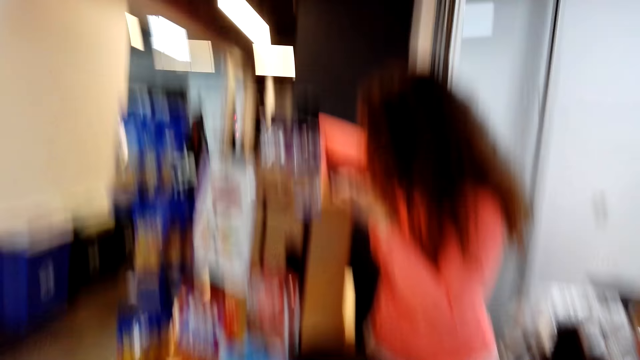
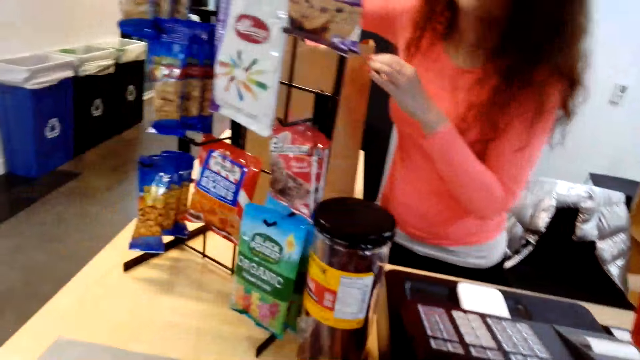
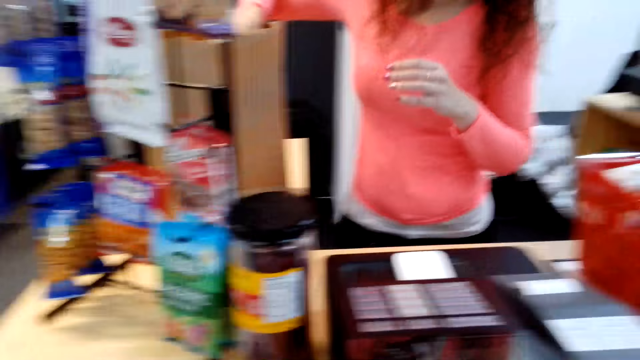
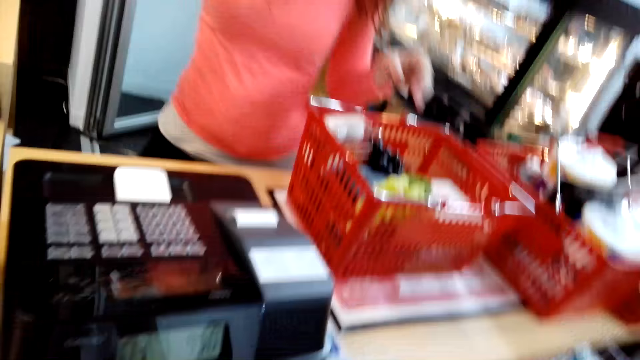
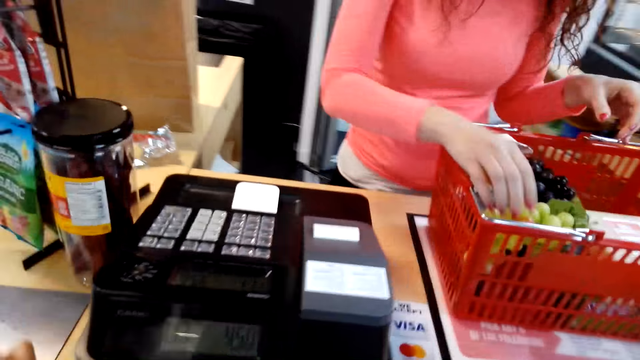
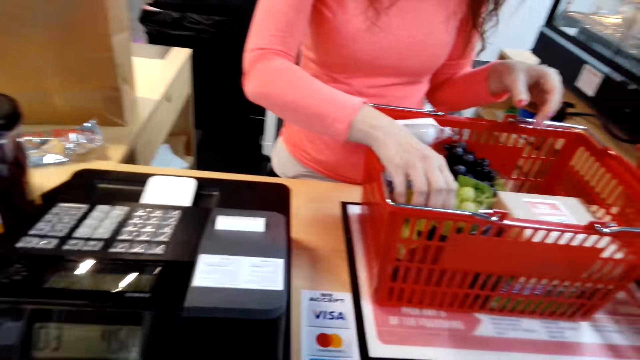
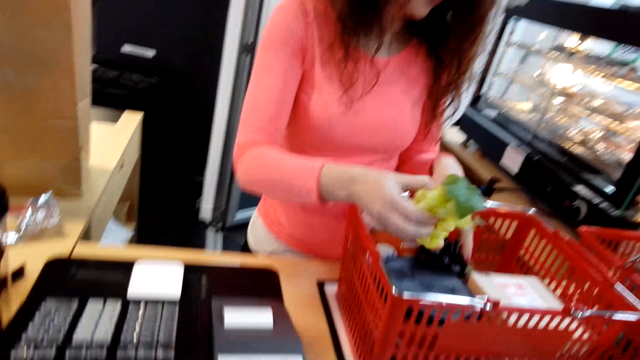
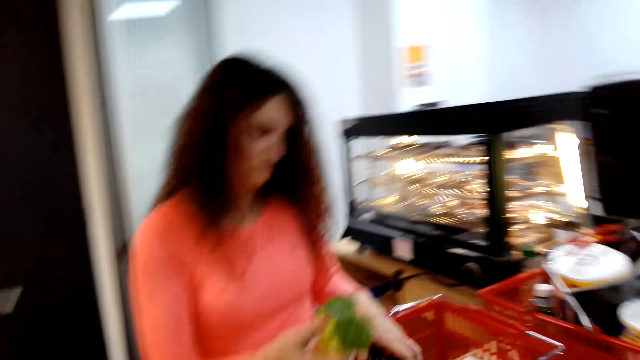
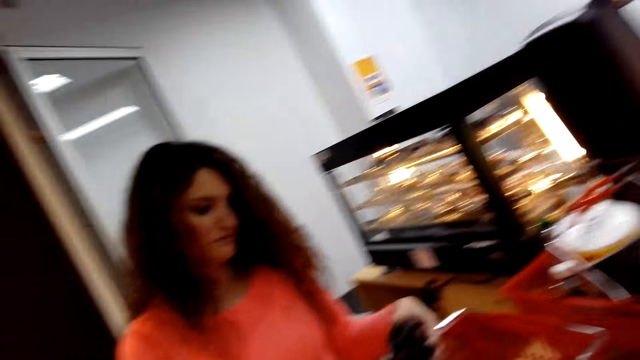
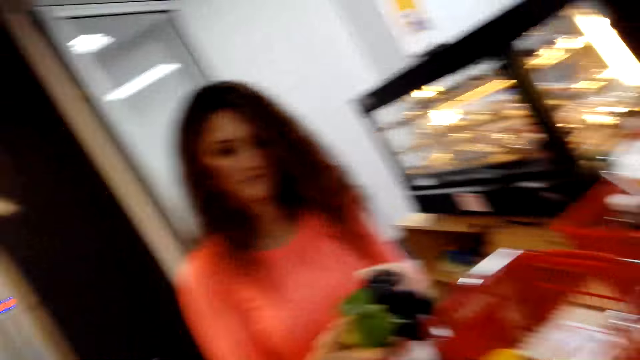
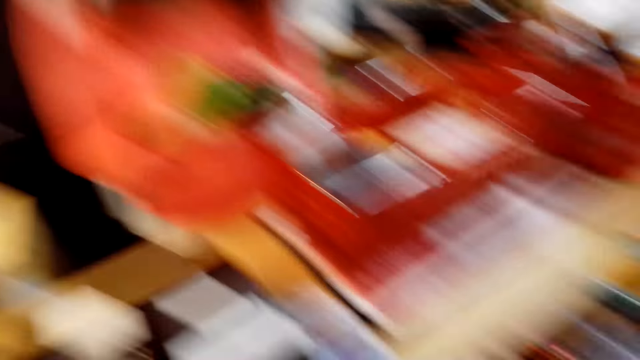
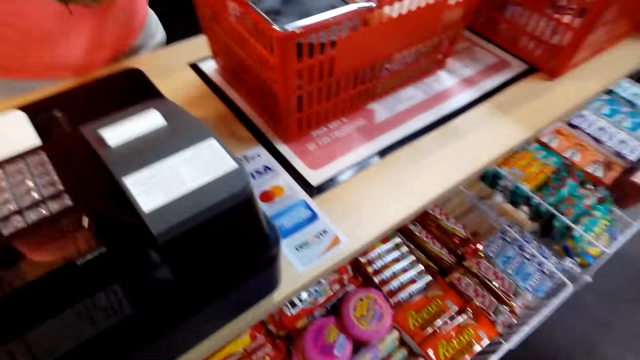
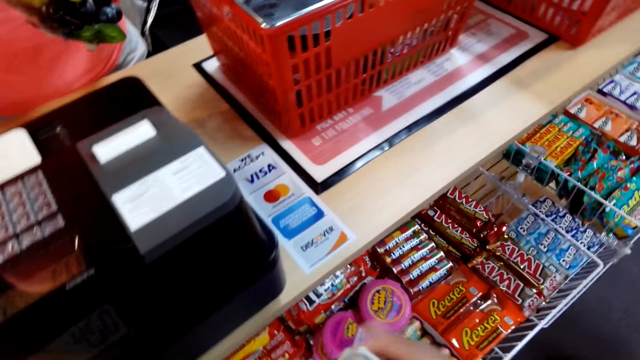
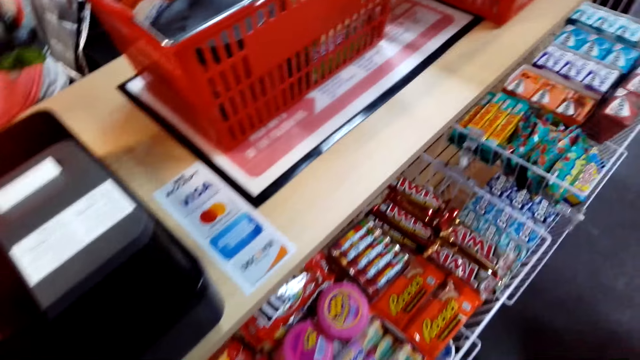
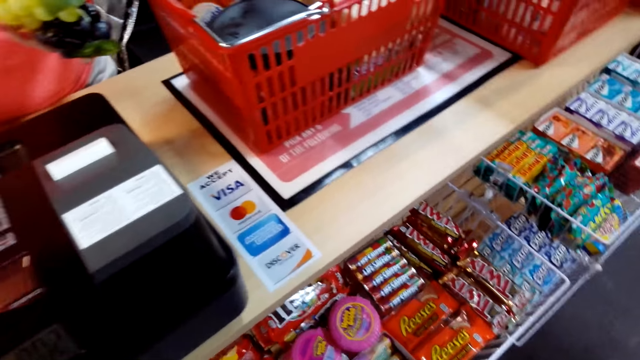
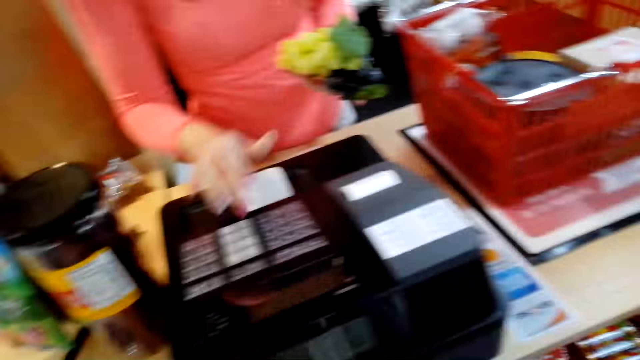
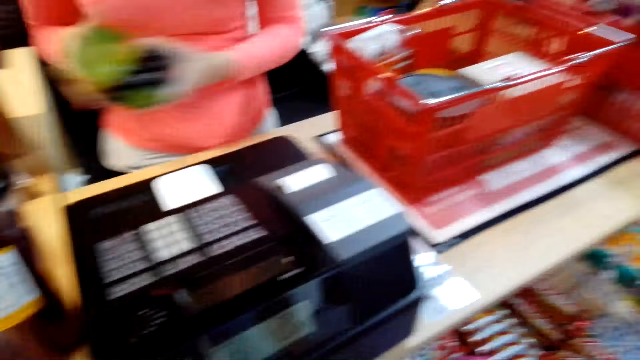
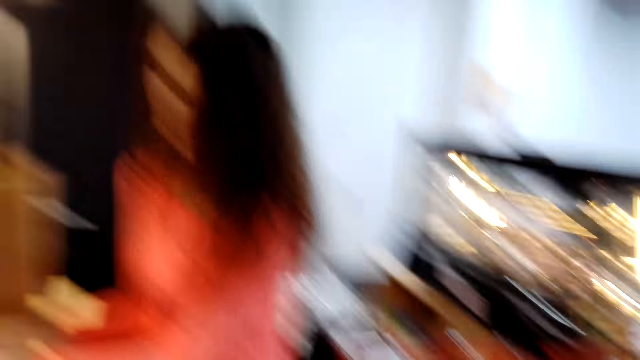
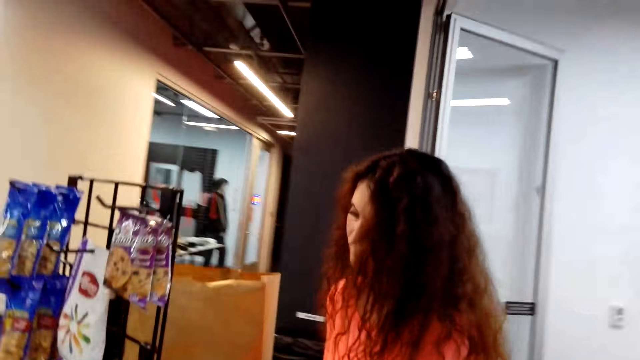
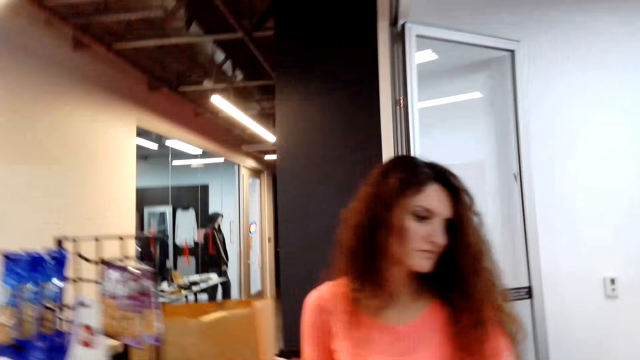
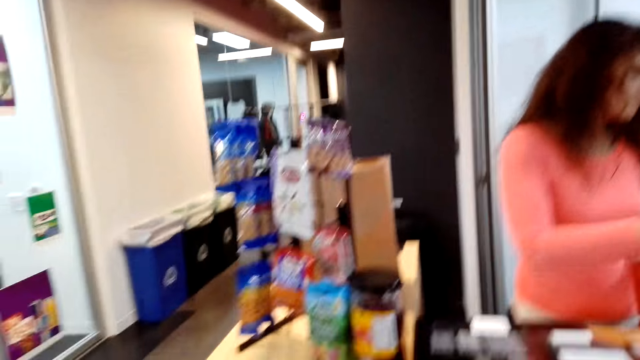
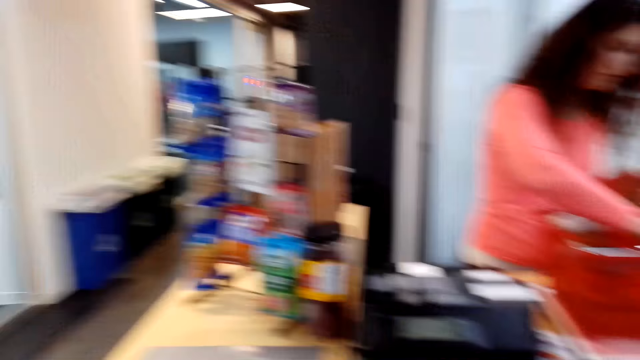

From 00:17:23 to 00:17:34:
A cashier packs products in a paper bag. The cashier totals items, presses a cash register, and places items on the counter.

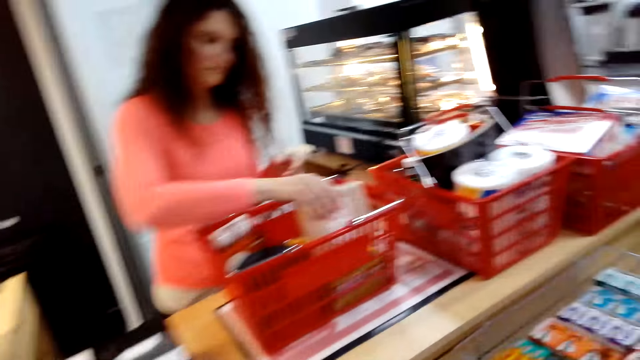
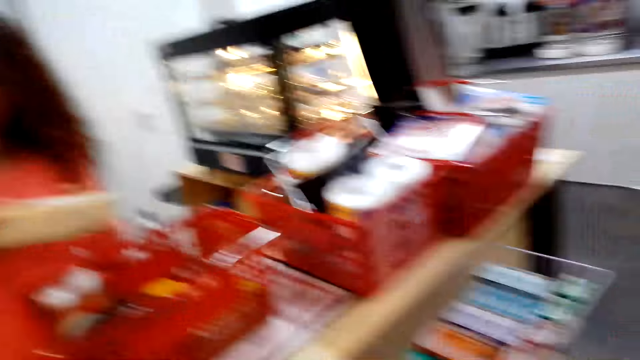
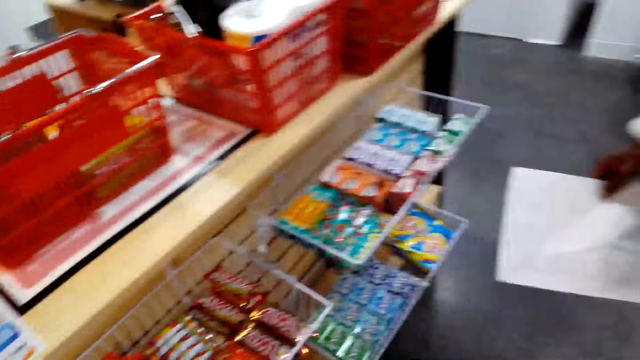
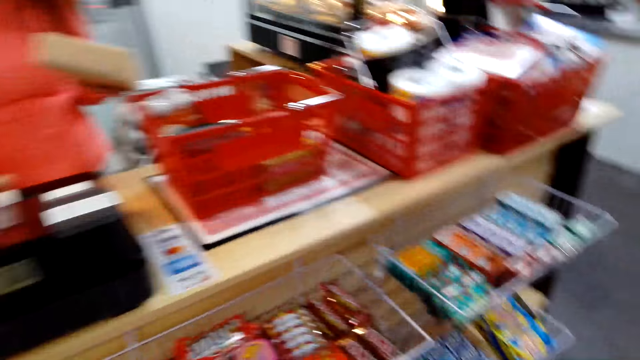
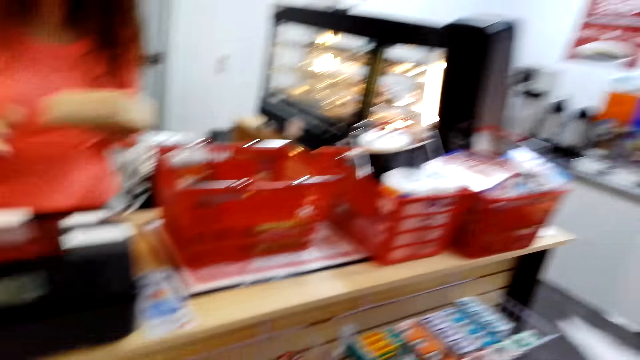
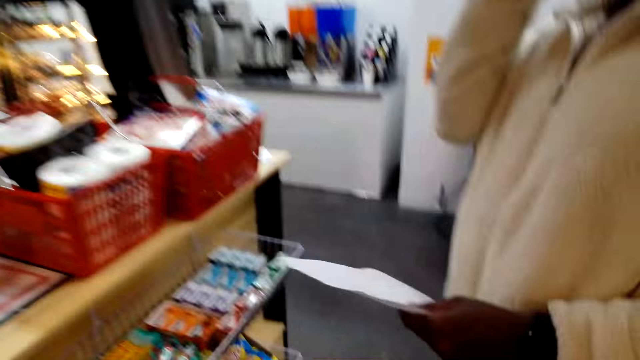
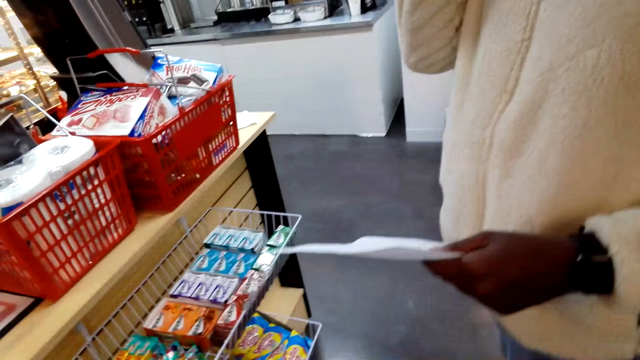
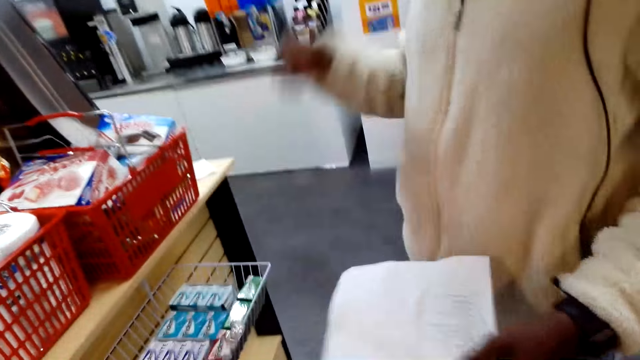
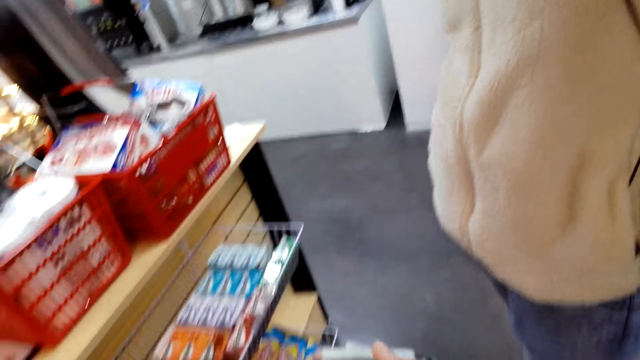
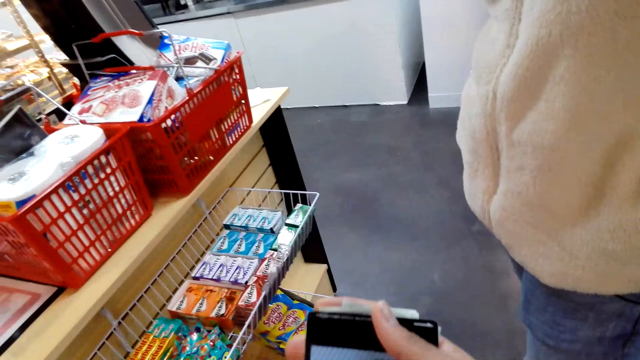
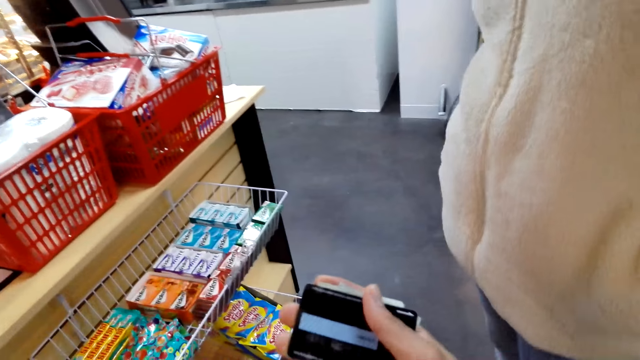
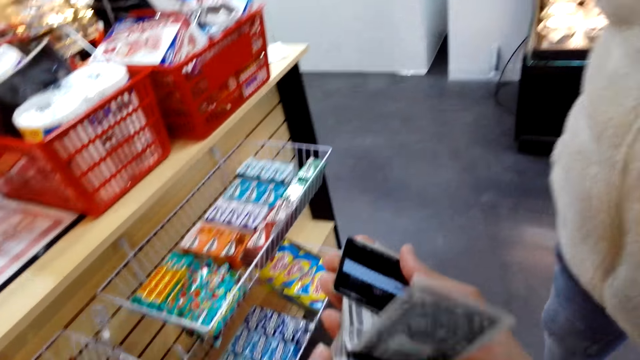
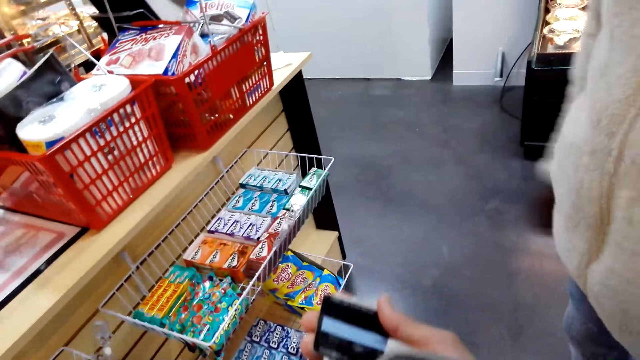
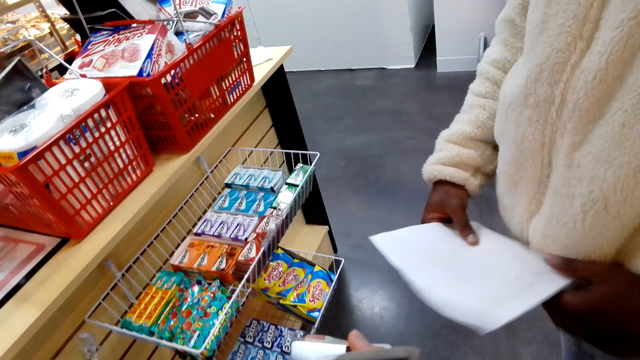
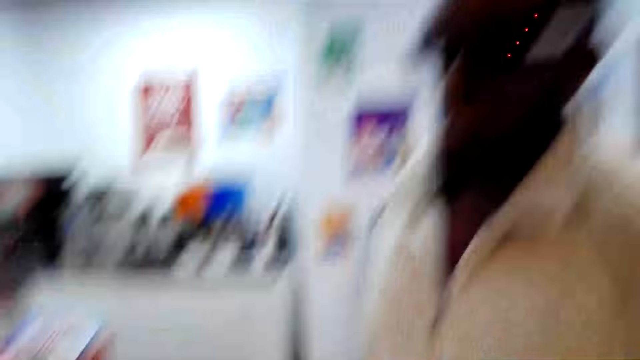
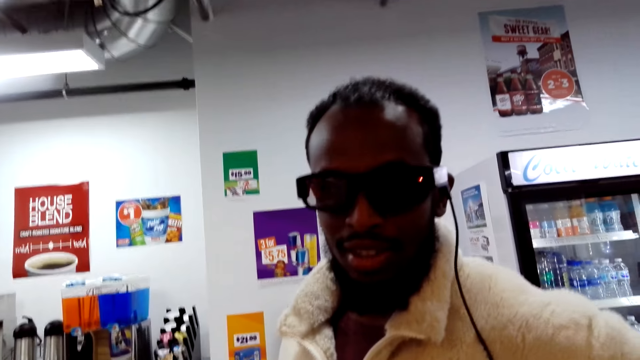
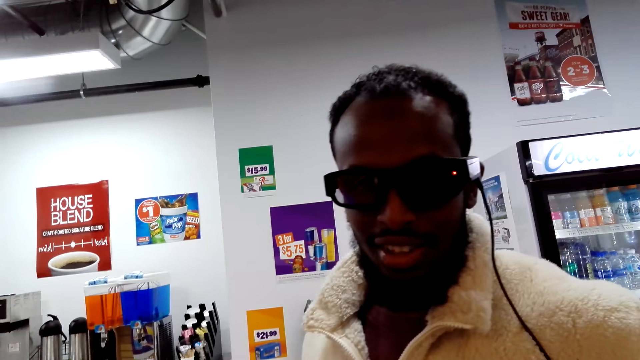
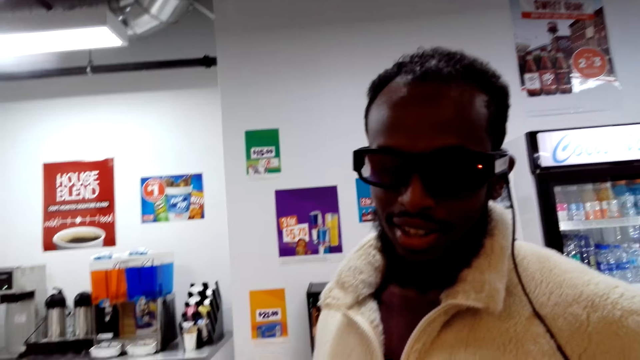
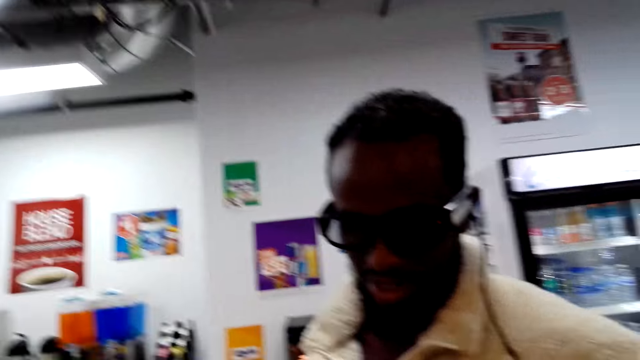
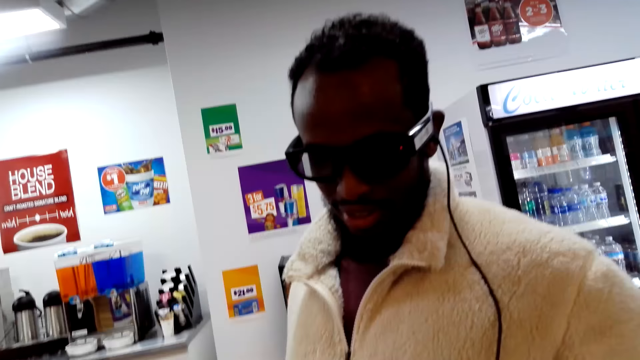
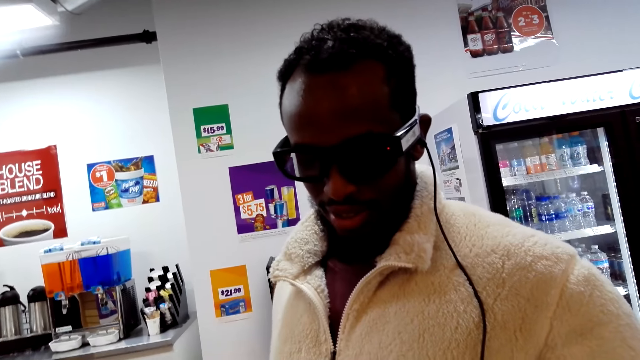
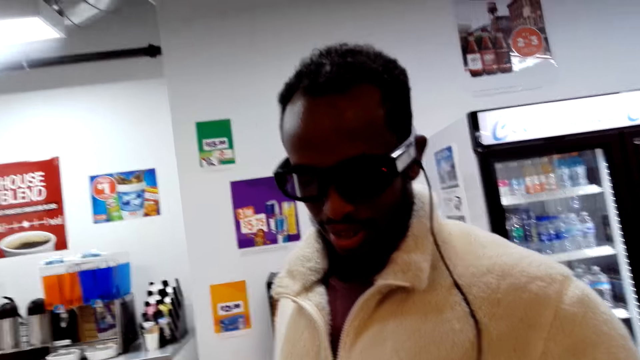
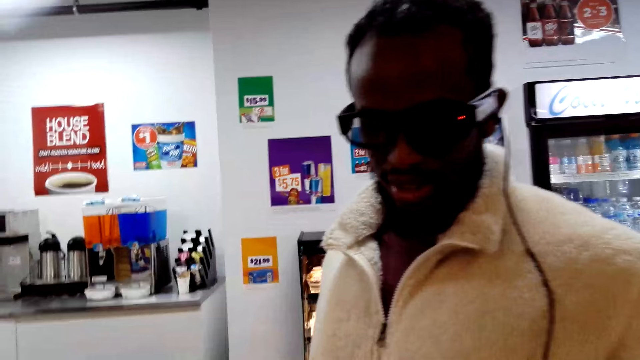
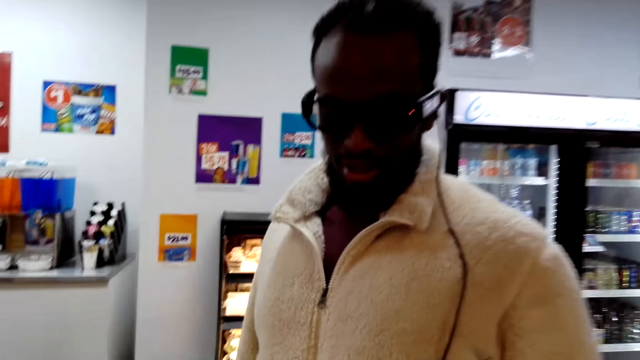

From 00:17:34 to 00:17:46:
A woman picks up items from the carrier and totals items. The camera wearer looks around. They converse with a man.
